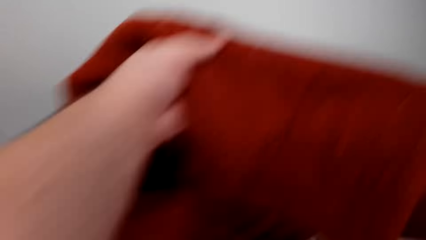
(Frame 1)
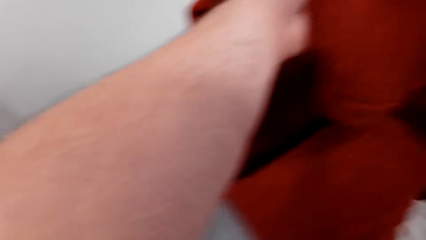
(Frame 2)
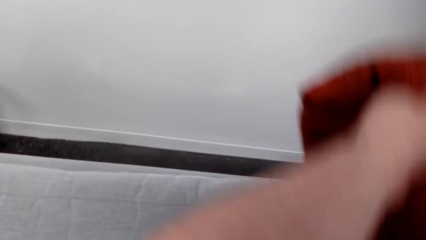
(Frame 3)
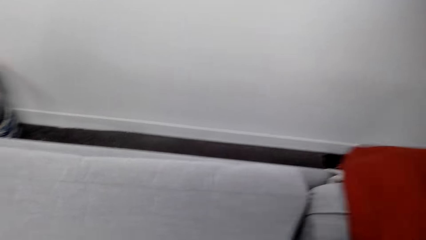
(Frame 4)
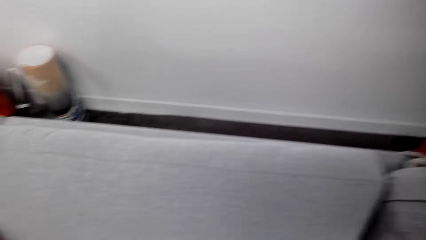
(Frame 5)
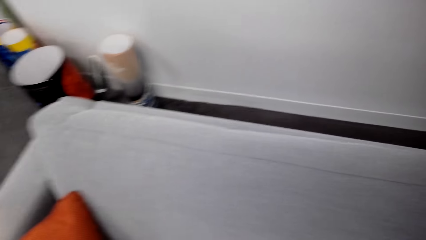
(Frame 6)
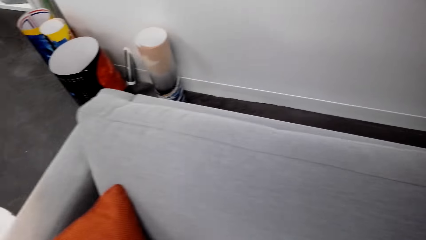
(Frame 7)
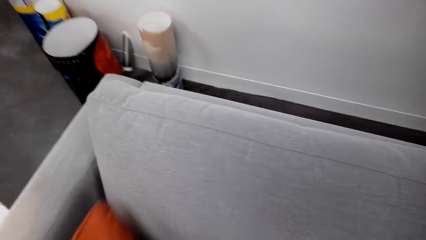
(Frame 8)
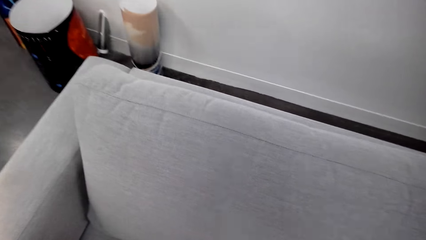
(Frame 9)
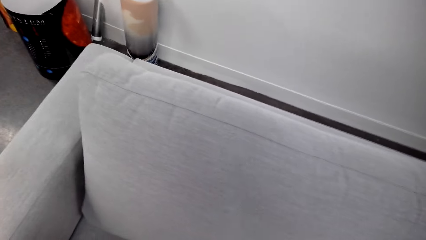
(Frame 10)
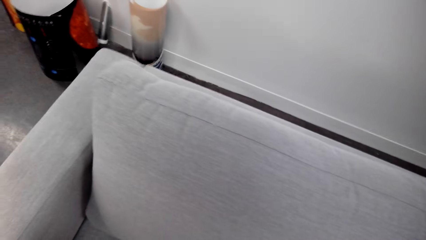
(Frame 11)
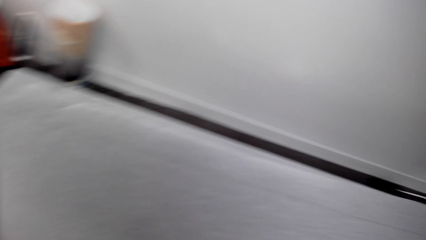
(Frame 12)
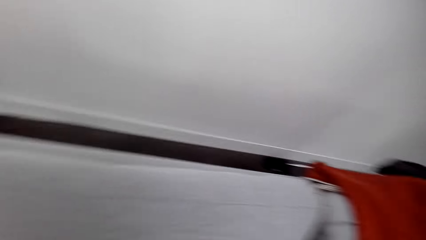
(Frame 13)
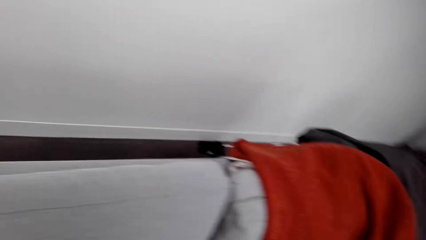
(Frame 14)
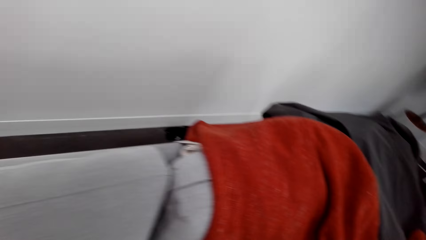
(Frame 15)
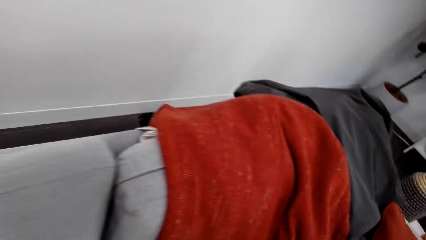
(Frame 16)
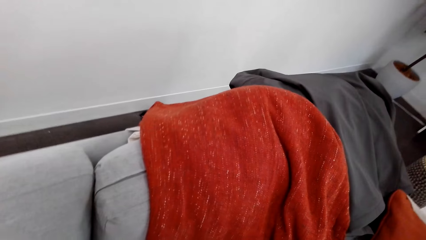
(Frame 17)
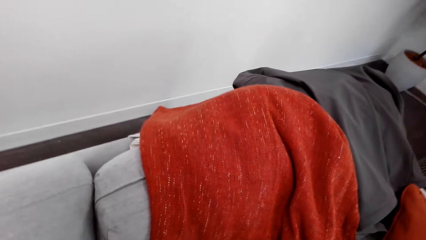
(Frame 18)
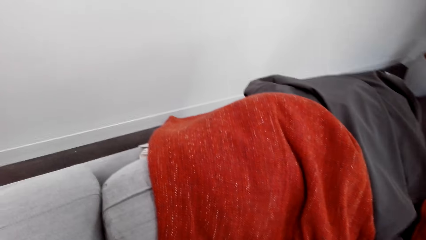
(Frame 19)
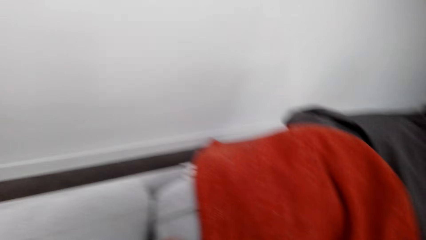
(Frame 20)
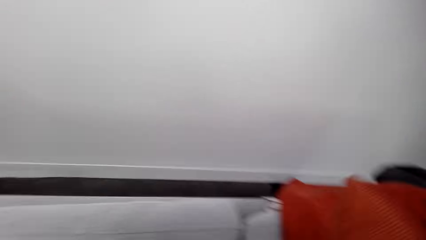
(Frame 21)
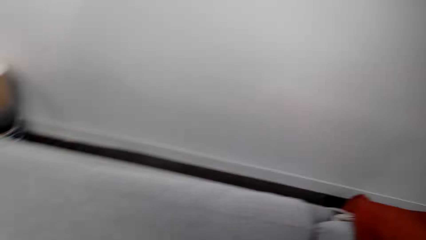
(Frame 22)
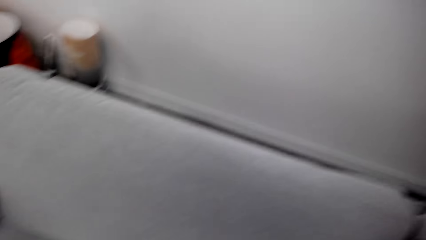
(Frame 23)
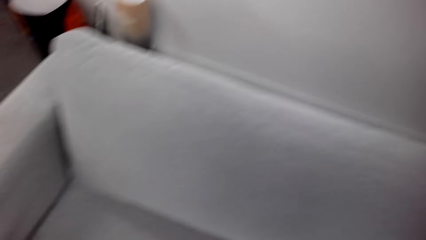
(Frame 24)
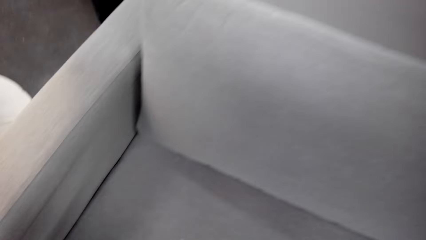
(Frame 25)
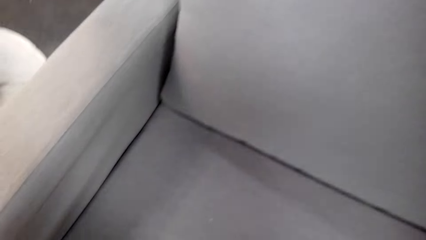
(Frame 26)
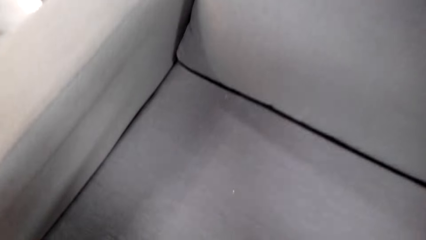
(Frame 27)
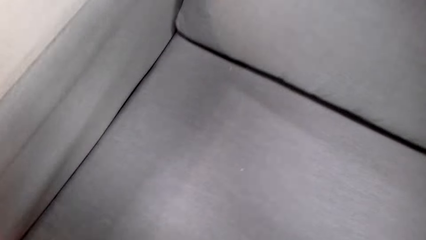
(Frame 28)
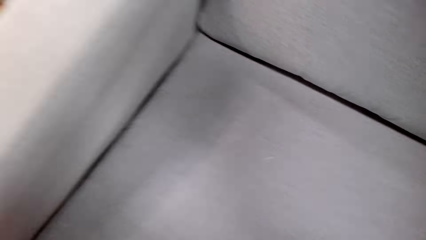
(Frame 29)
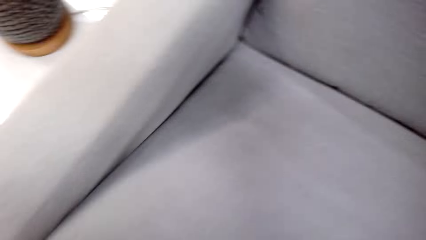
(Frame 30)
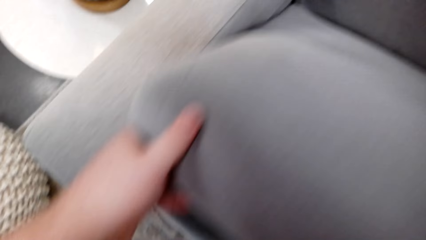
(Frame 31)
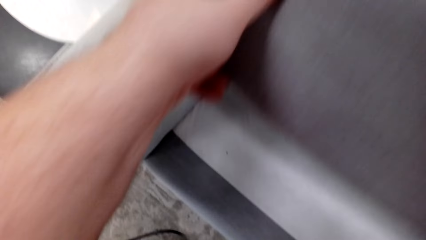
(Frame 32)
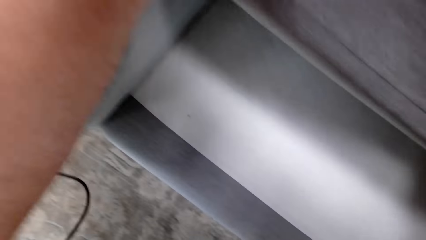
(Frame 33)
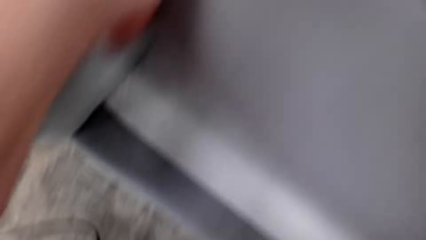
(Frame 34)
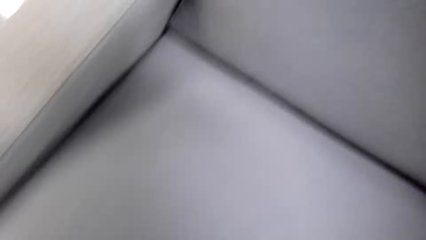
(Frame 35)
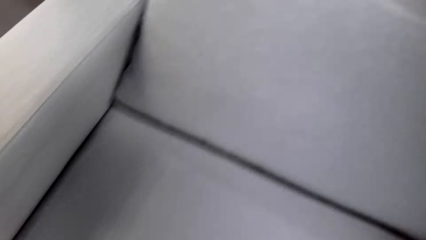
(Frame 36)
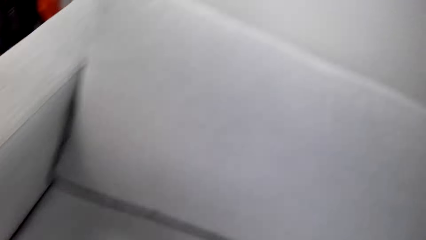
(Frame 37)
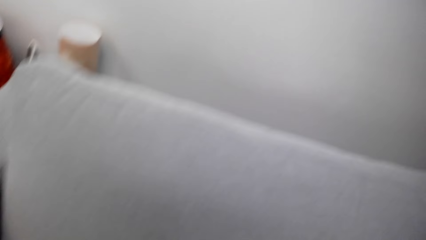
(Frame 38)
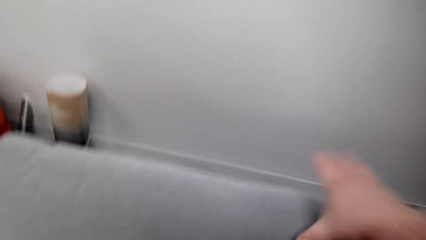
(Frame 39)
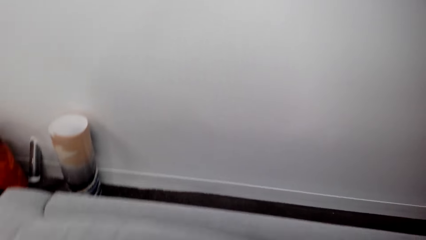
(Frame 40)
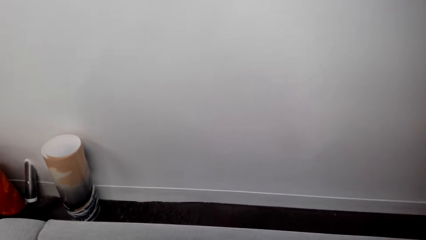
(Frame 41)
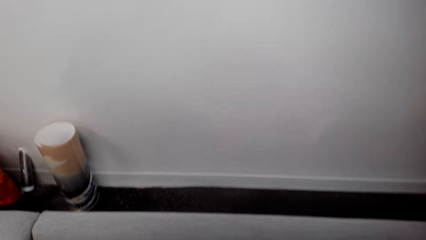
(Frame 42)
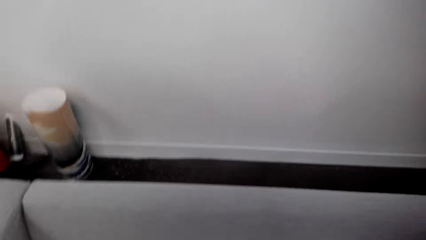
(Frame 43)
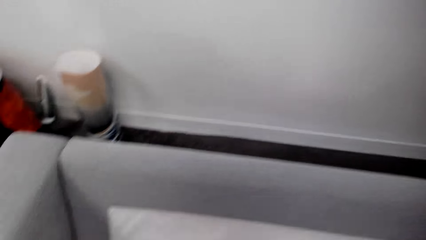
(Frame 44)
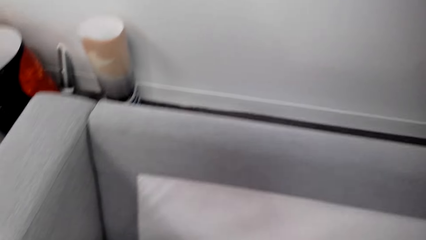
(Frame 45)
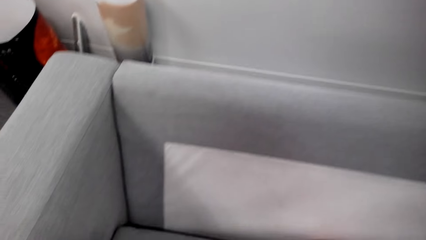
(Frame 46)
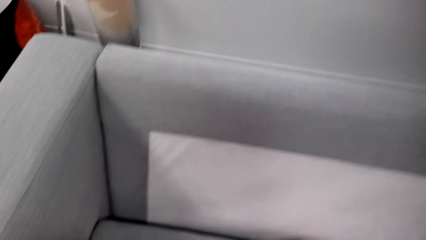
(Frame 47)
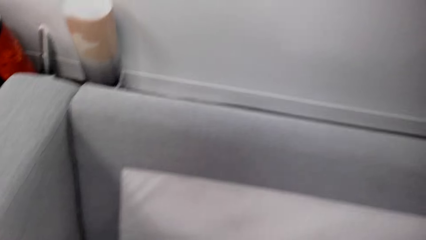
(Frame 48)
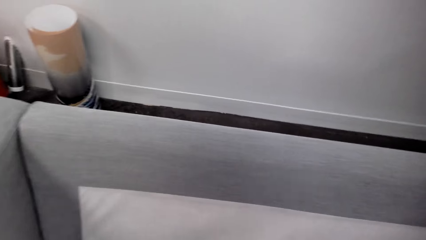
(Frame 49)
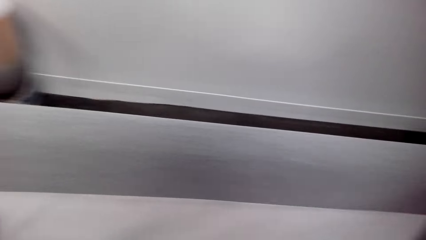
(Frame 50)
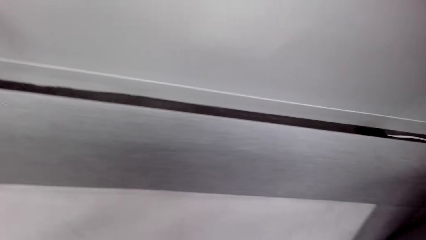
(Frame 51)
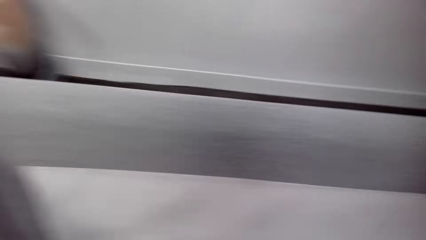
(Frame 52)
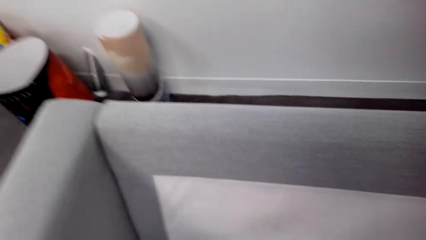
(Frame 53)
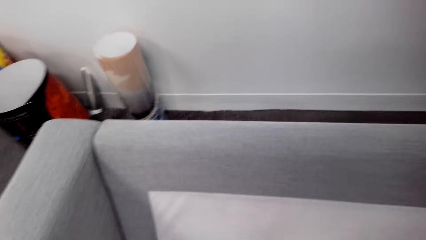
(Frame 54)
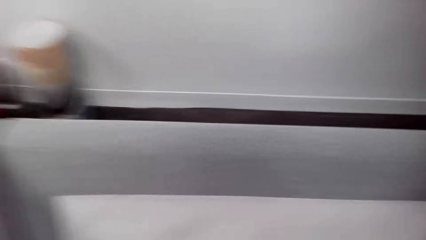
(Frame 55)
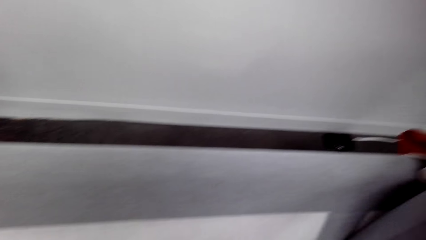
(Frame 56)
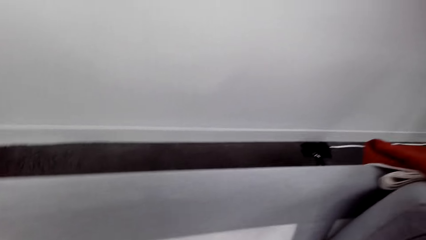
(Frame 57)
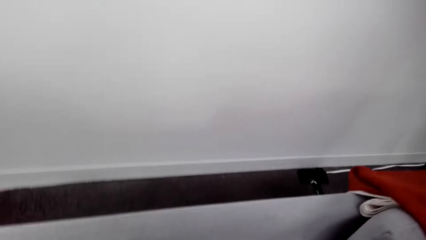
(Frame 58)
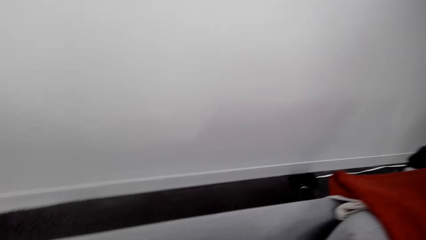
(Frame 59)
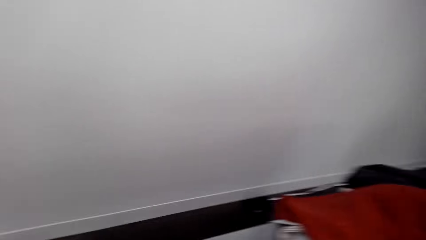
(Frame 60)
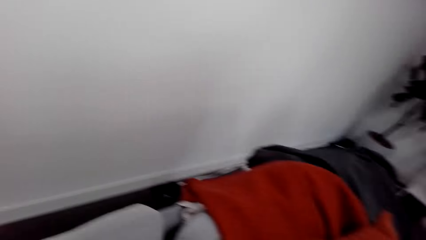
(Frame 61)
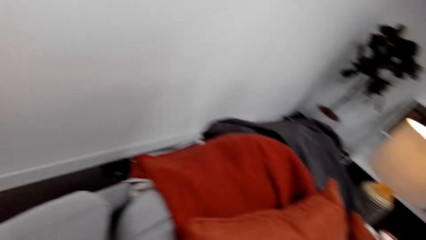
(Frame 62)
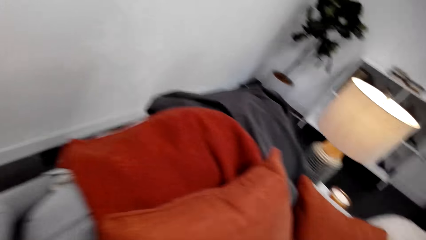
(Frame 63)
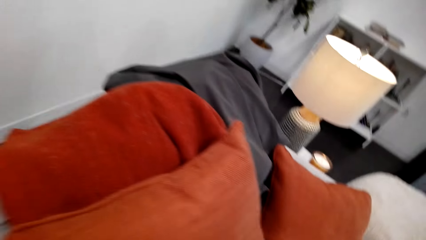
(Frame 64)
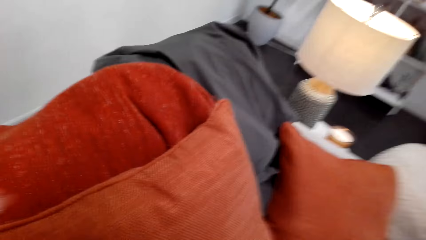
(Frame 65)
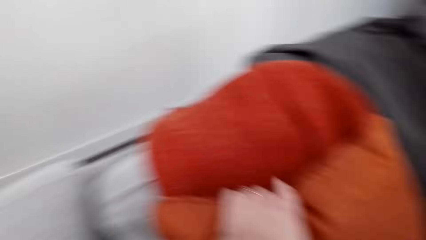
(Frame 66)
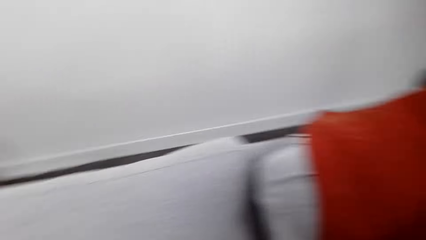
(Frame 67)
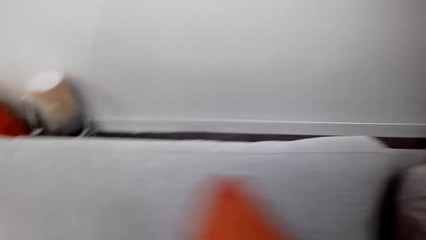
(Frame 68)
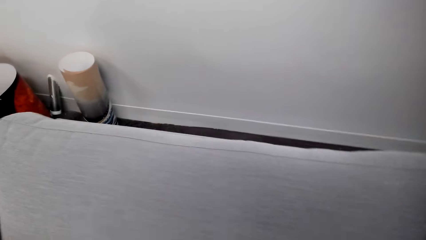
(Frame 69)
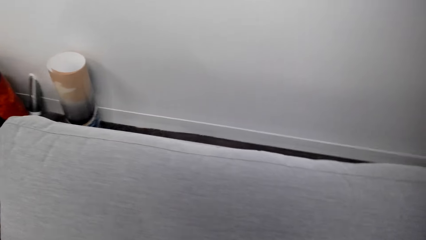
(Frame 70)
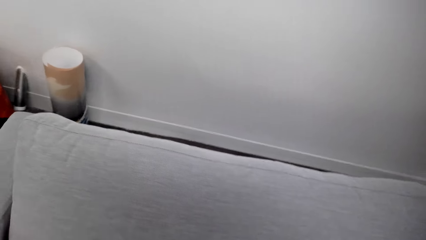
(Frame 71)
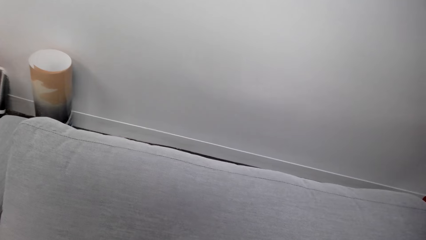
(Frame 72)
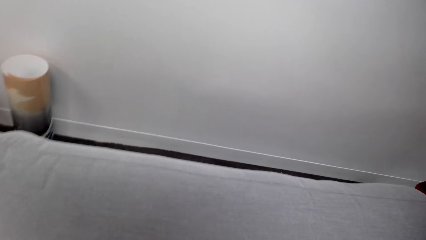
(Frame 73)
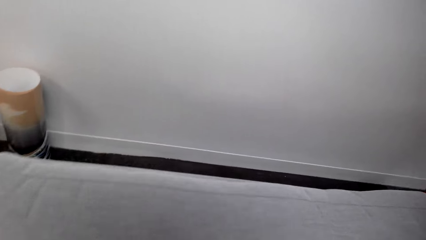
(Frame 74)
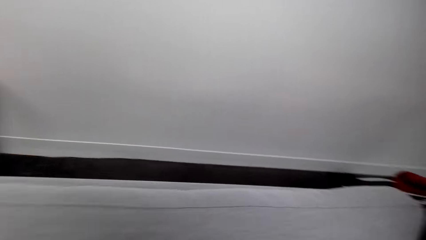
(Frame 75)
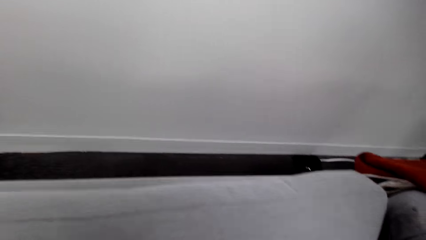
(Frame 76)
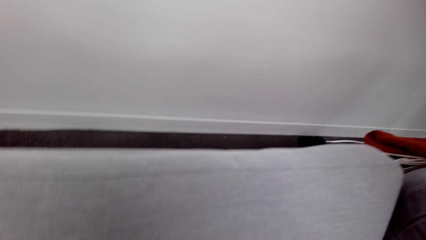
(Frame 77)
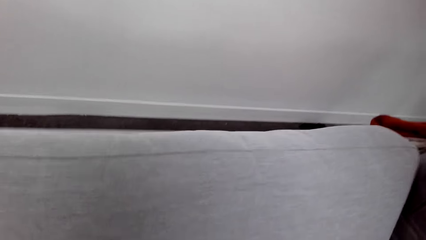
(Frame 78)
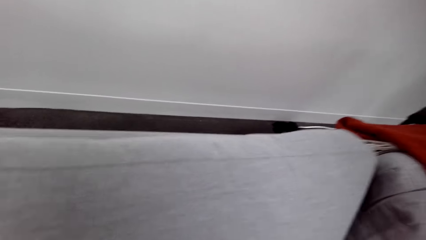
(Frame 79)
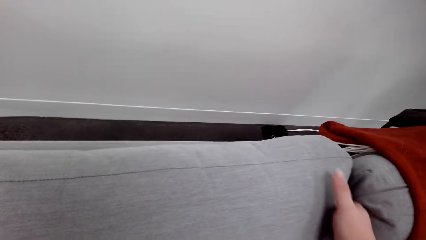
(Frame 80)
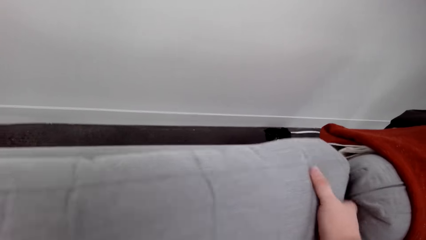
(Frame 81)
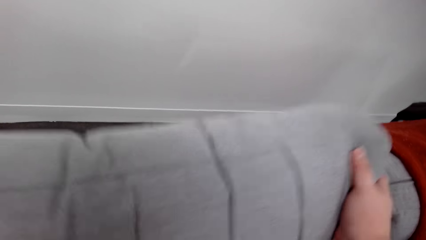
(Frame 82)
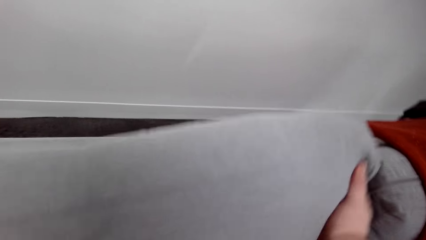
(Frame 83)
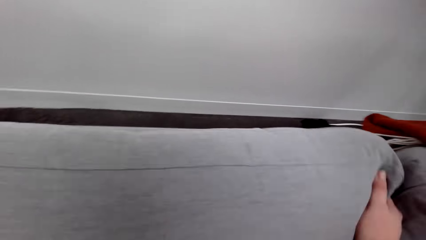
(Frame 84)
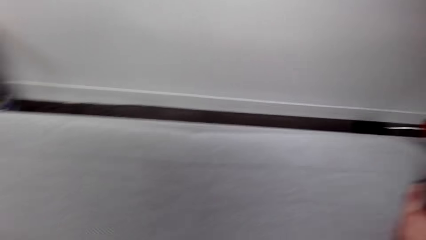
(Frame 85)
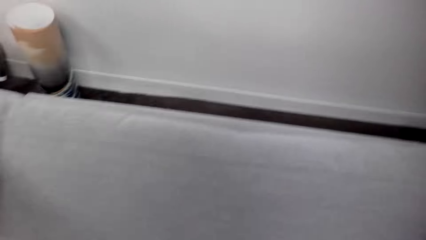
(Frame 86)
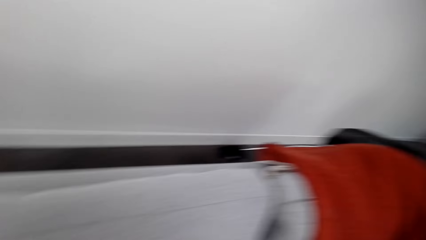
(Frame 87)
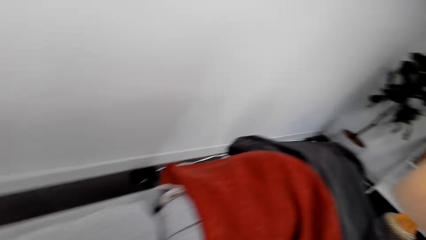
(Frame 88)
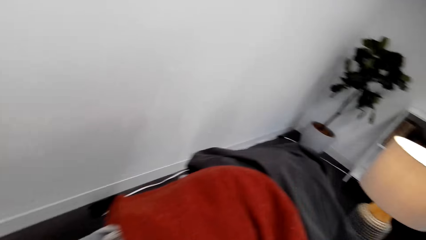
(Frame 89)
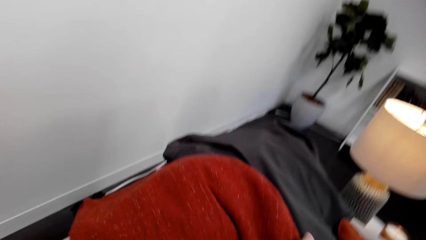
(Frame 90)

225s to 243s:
The camera wearer moves a pillow. They look around. They raise a seat cushion. They move a seat pillow. They arrange the cushions in the couch. They look around. They place the seat pillow on the couch. They look around.
